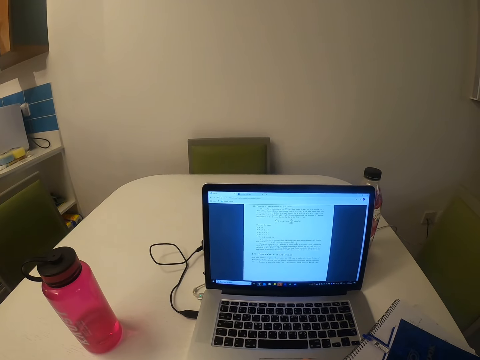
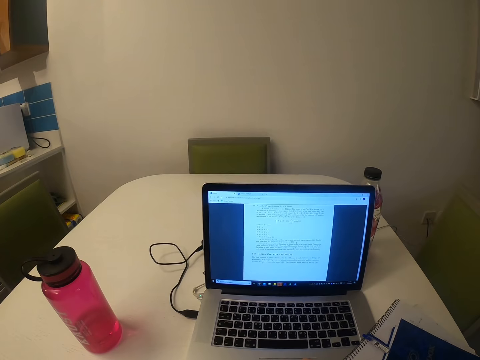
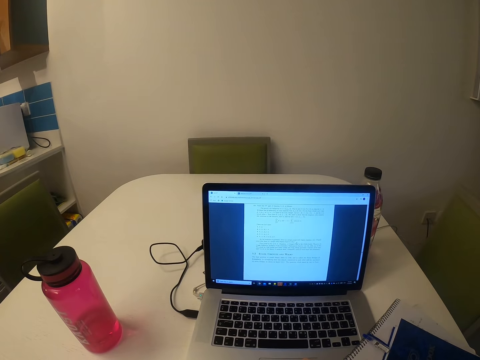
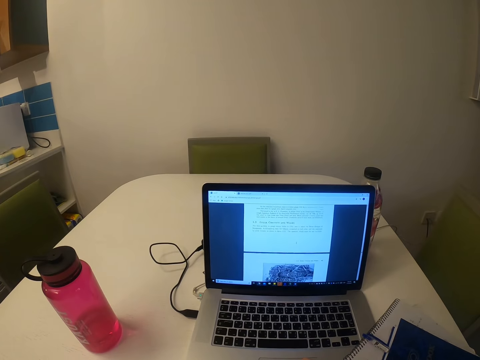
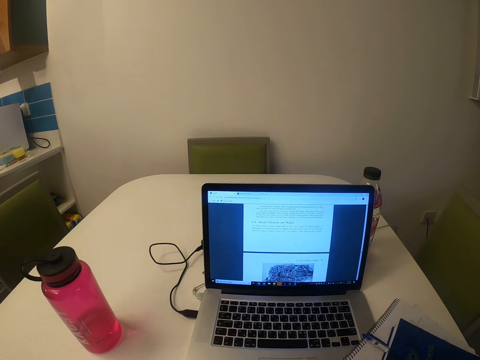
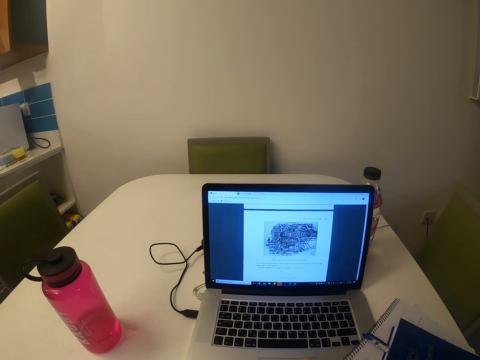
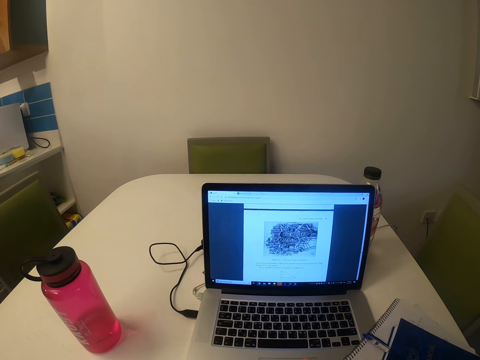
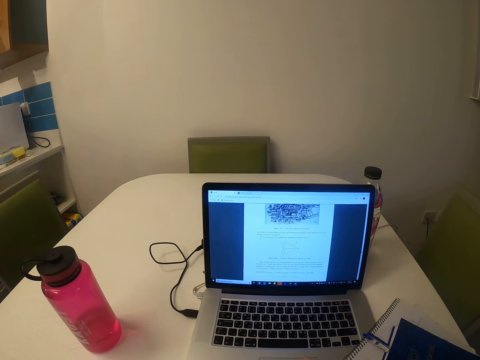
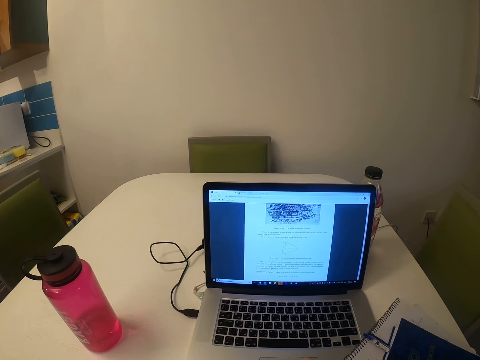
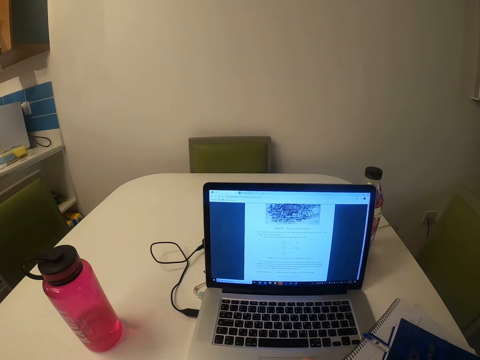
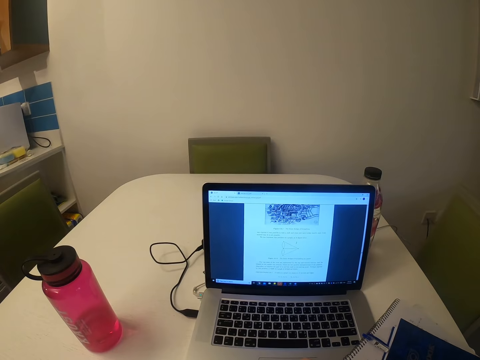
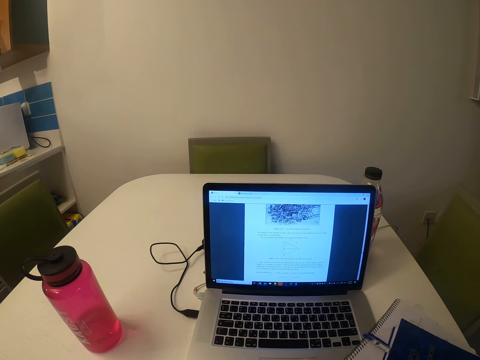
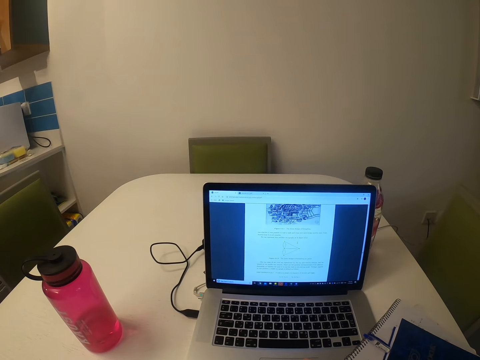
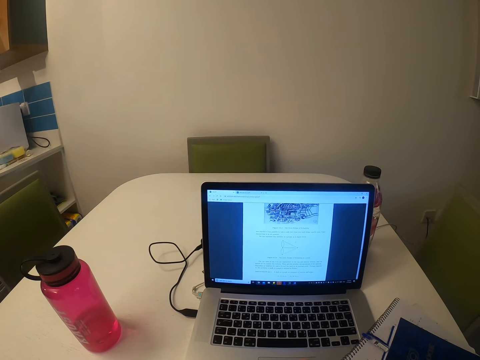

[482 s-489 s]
The camera wearer touches the keyboard.

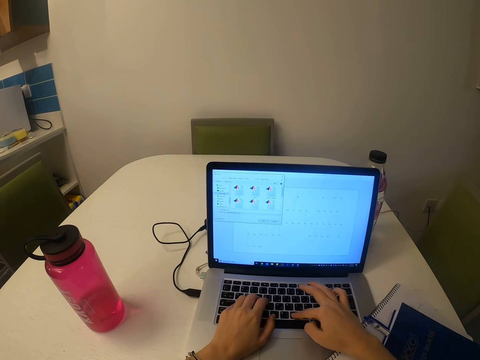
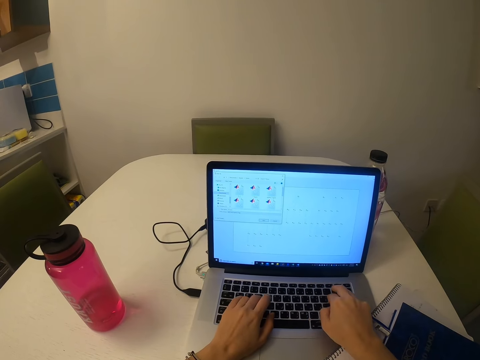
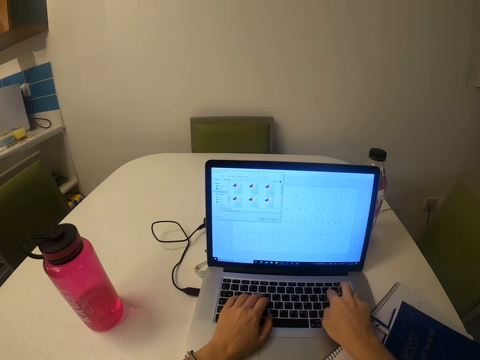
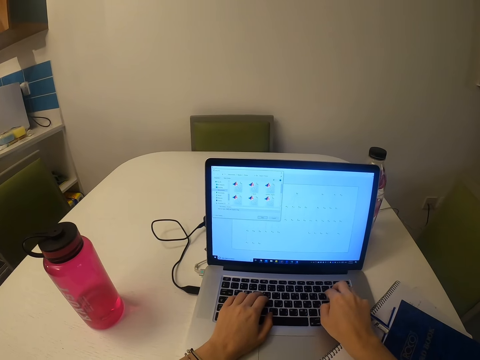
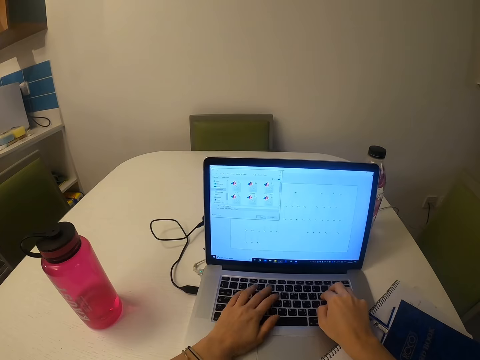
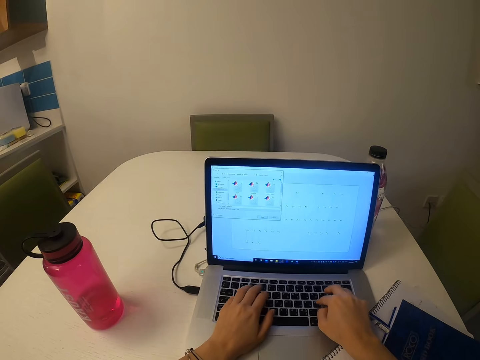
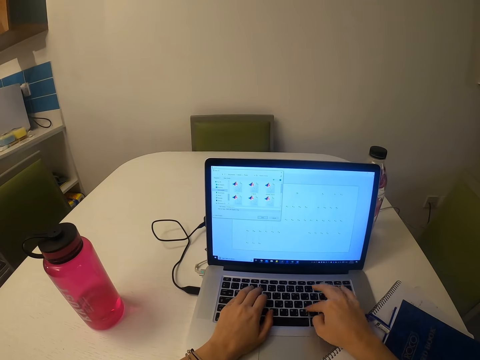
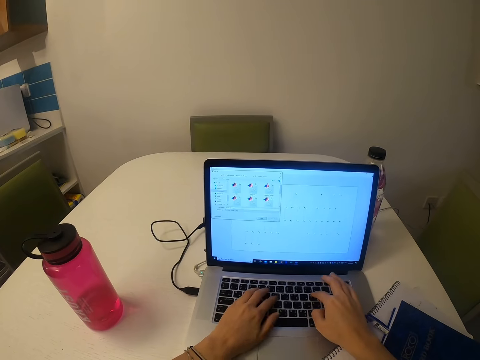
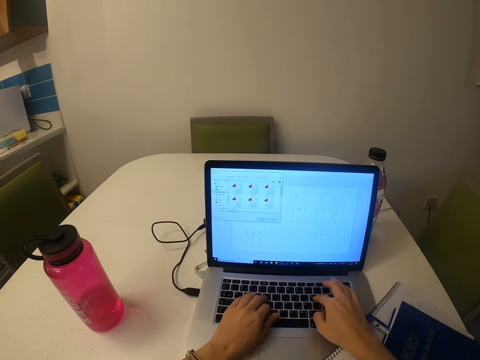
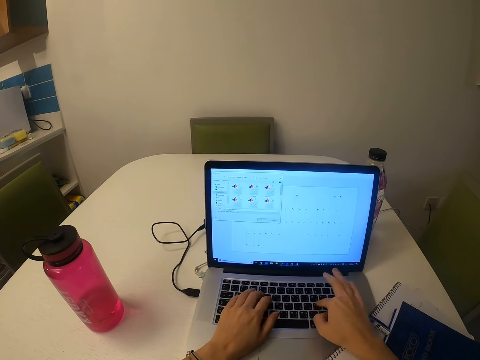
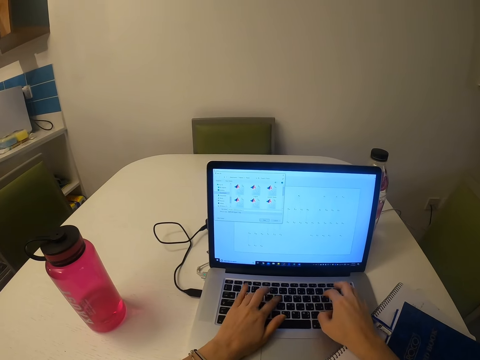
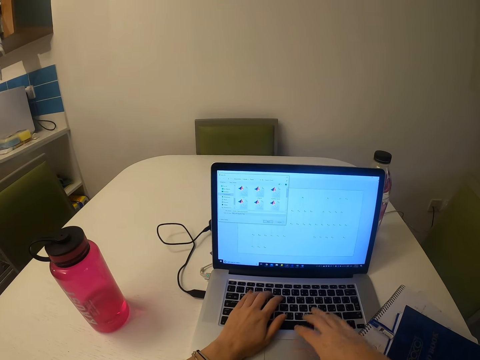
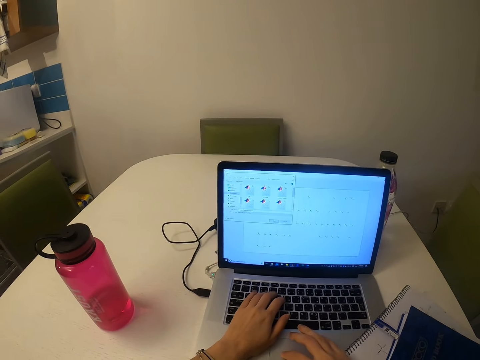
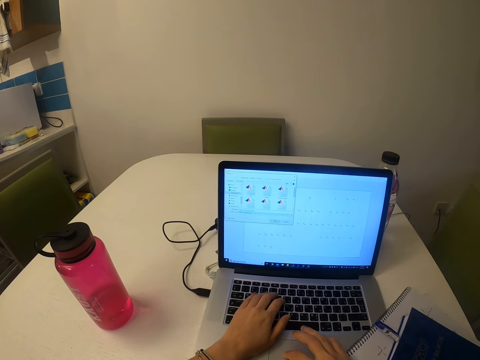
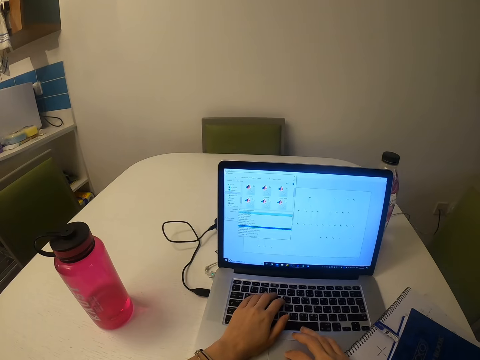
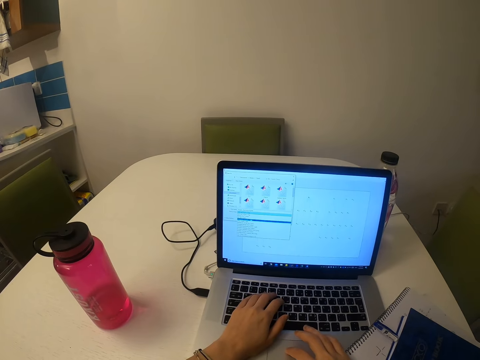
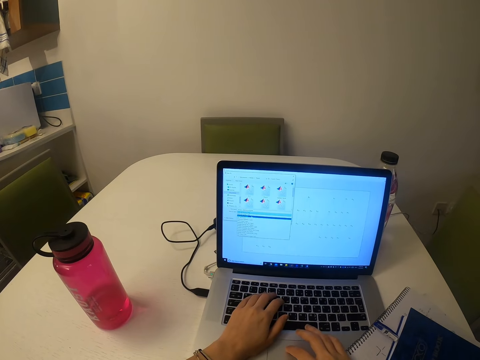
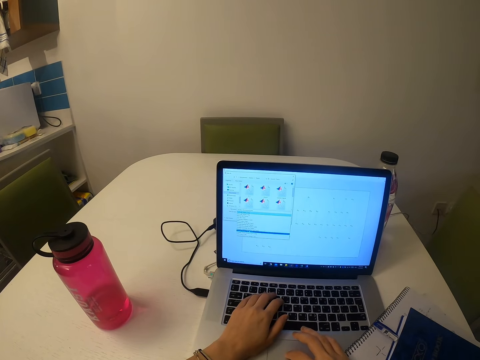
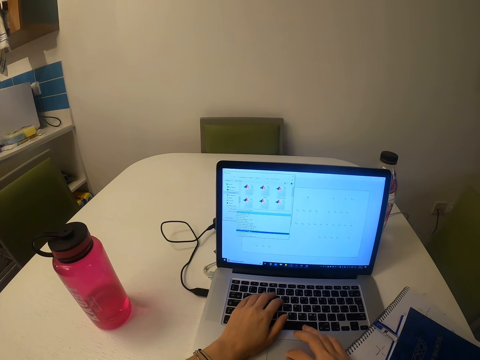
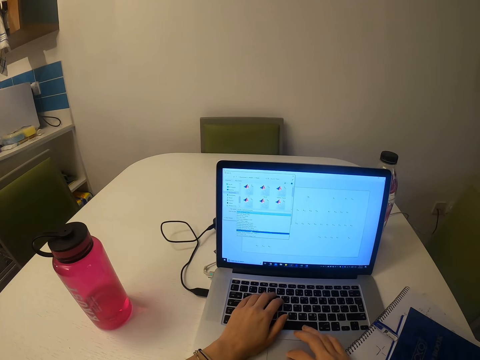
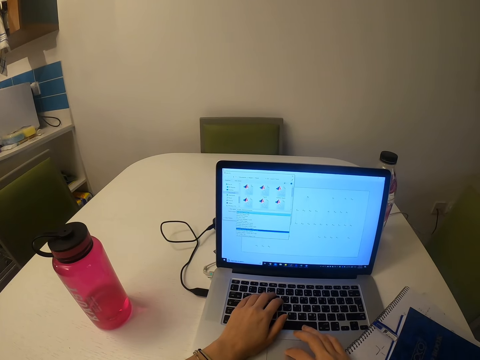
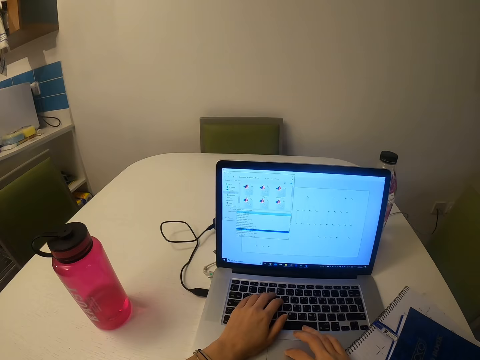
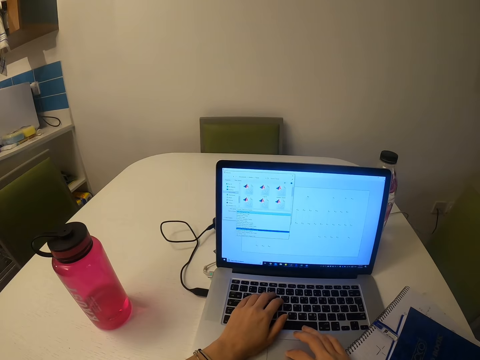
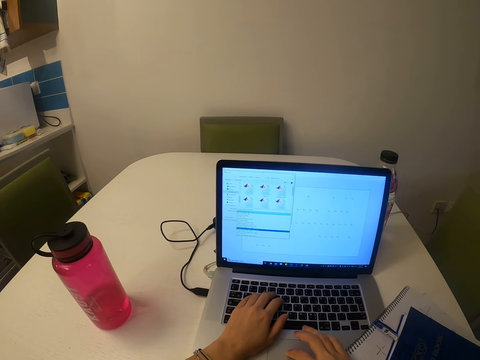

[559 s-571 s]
The camera wearer types.

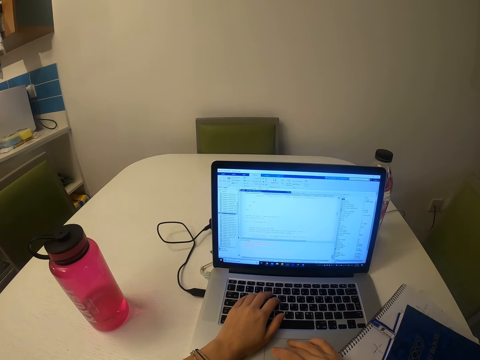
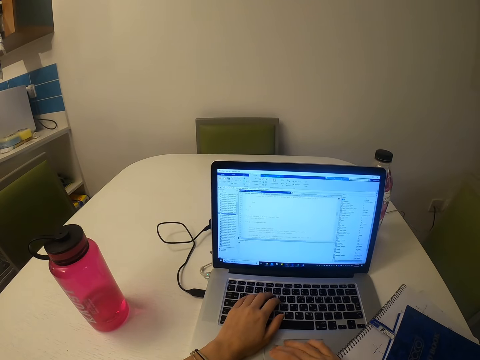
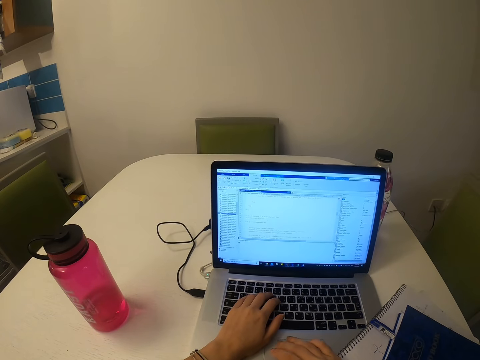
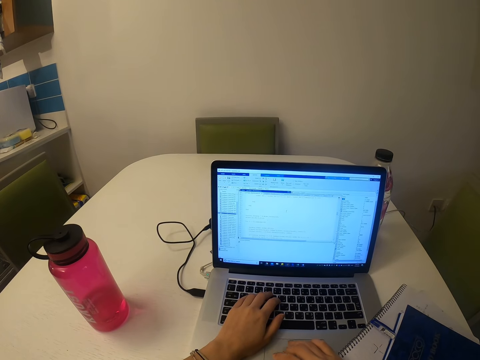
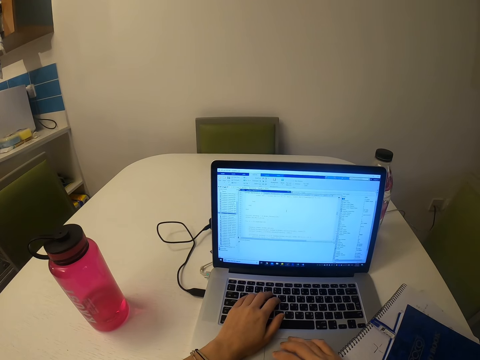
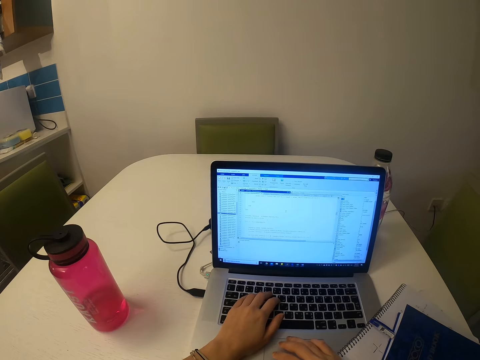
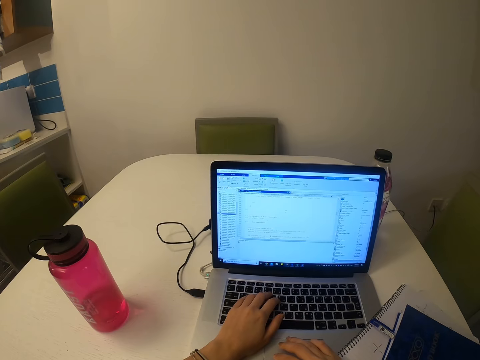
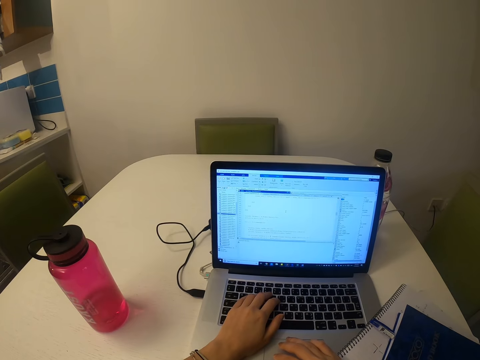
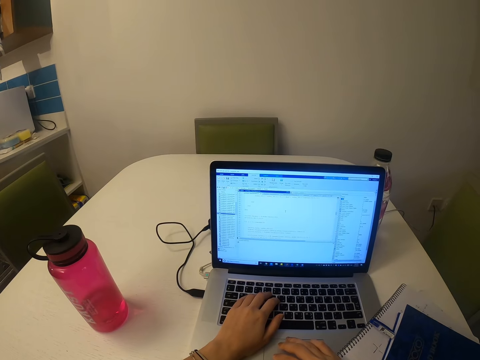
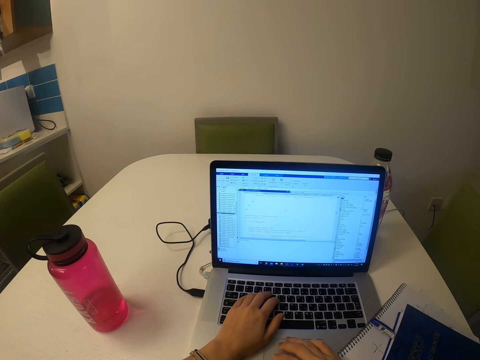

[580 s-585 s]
The camera wearer touches the laptop.

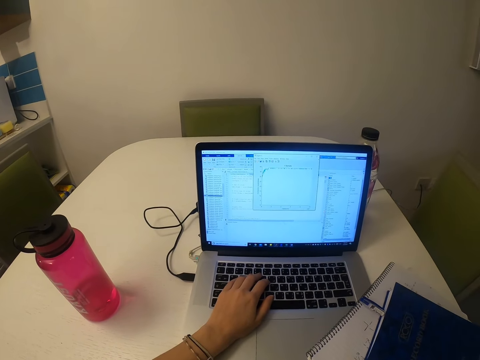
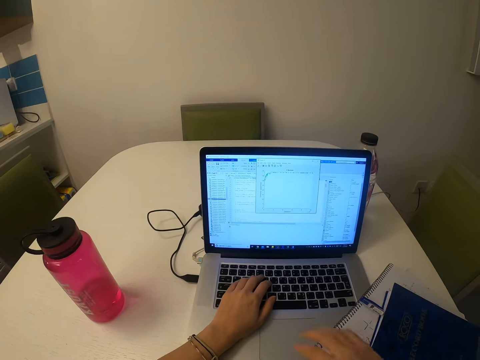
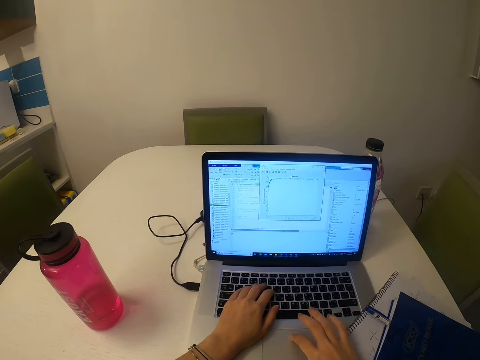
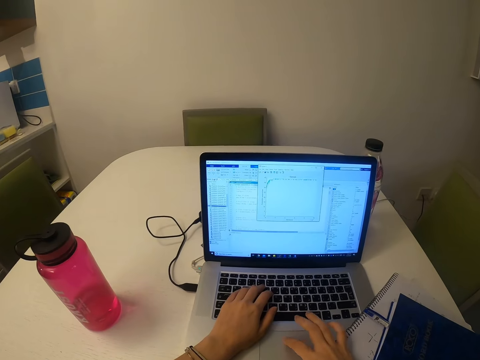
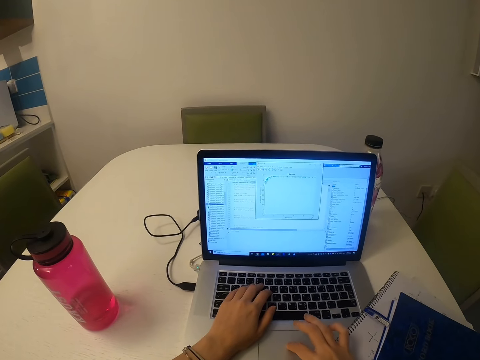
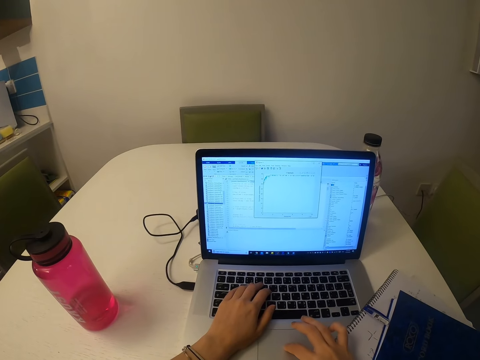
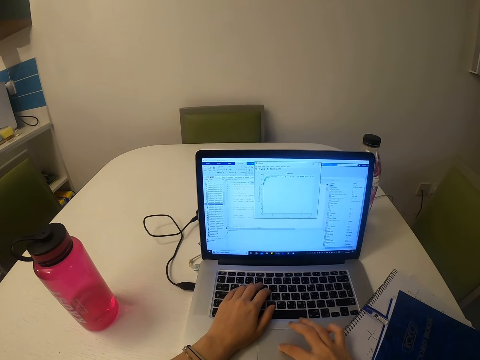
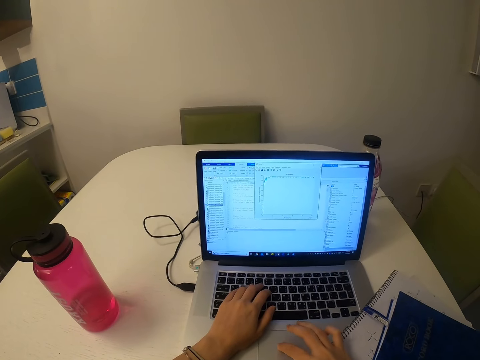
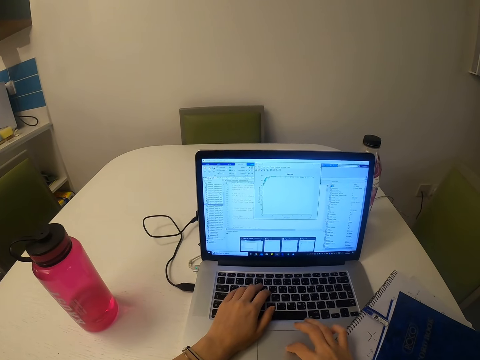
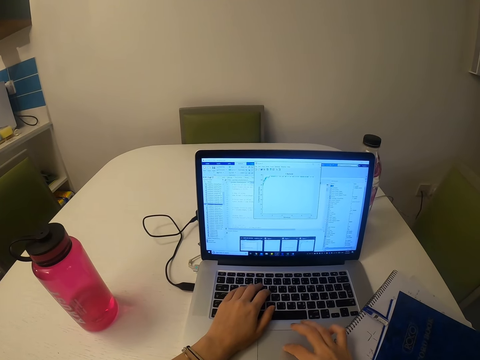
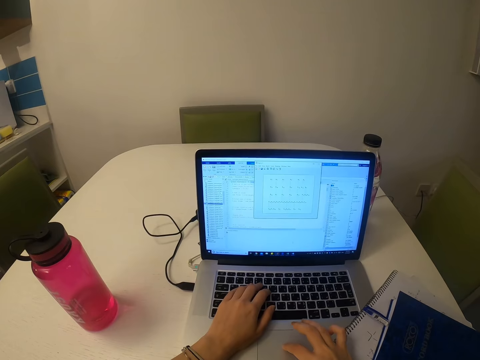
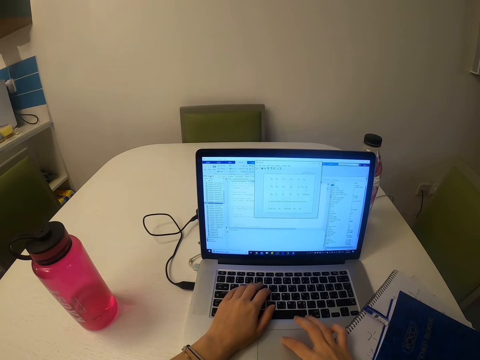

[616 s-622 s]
The camera wearer types.
